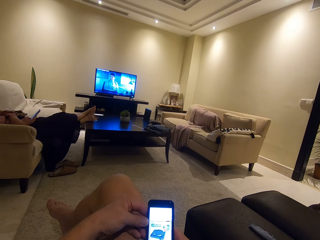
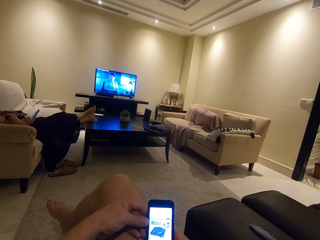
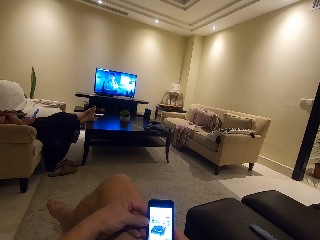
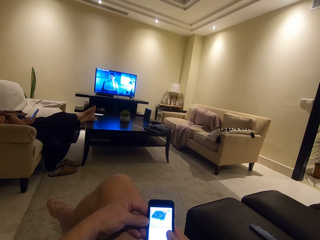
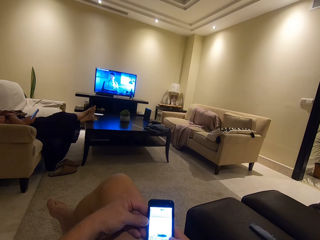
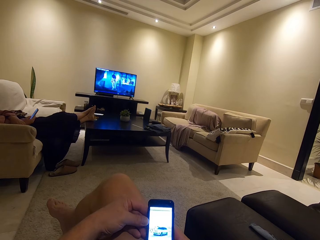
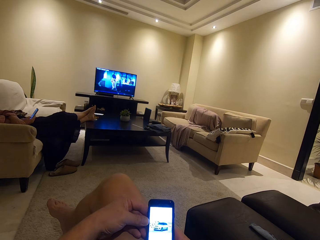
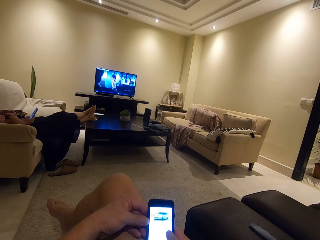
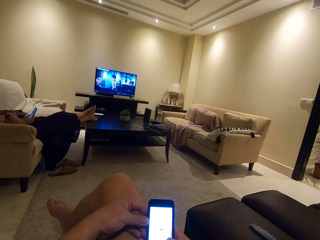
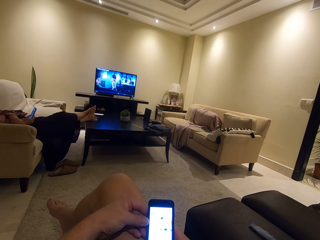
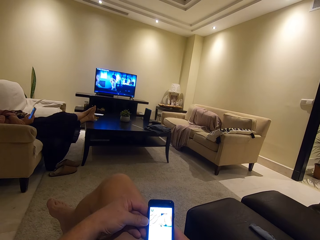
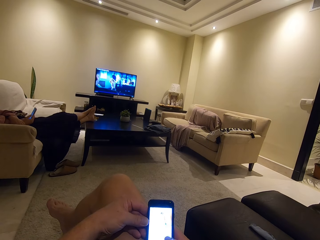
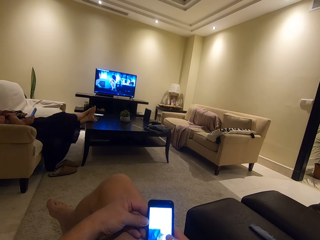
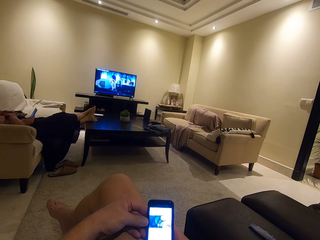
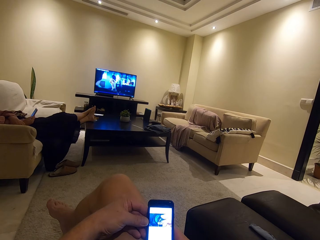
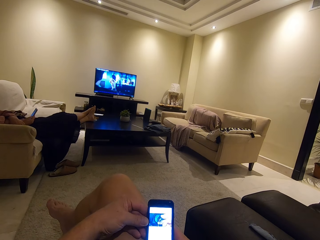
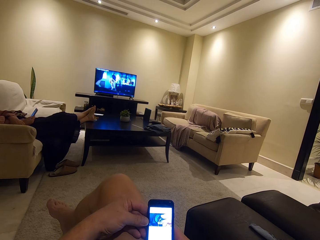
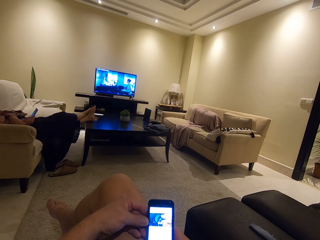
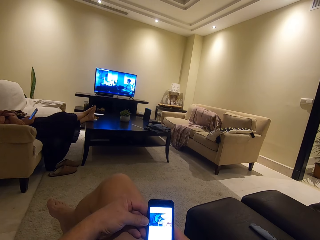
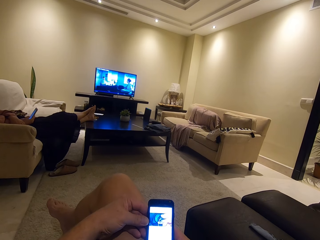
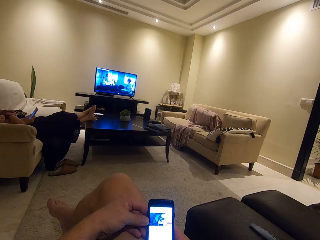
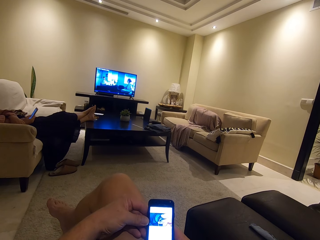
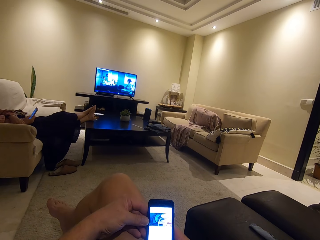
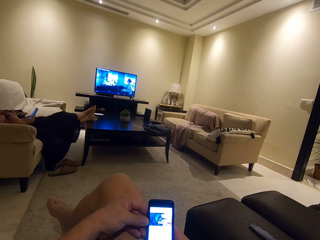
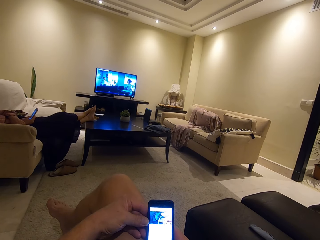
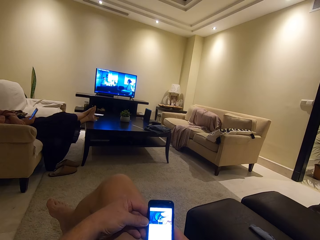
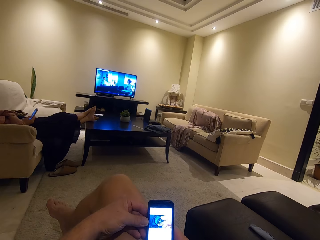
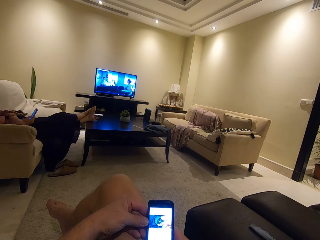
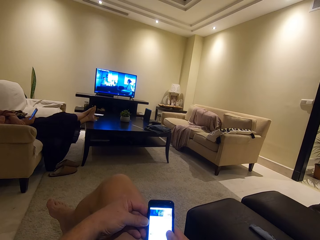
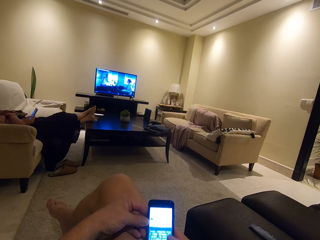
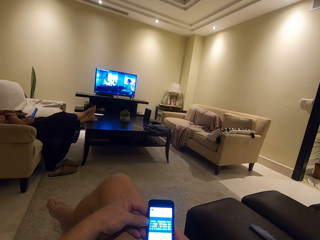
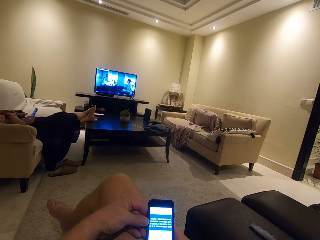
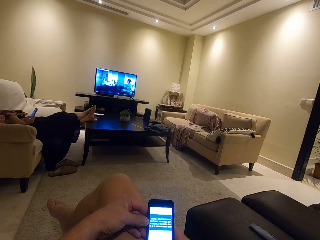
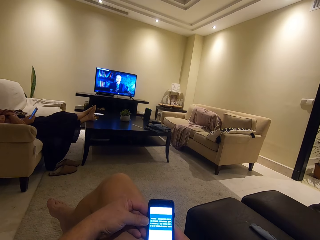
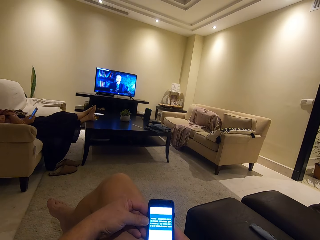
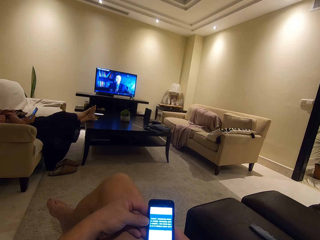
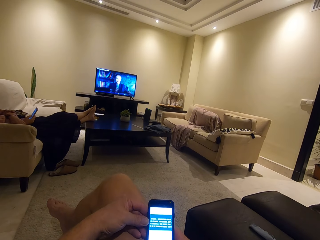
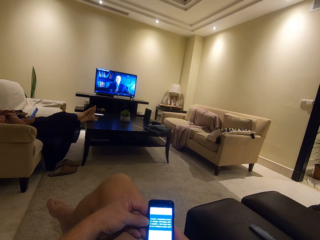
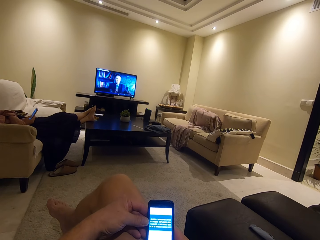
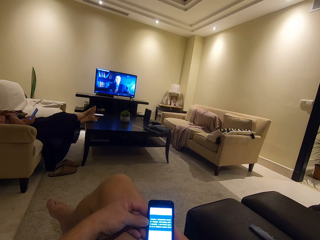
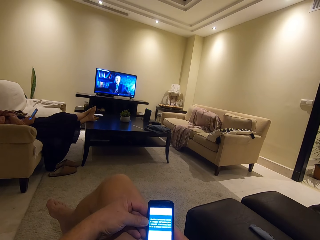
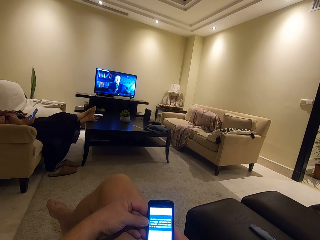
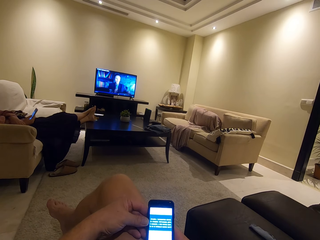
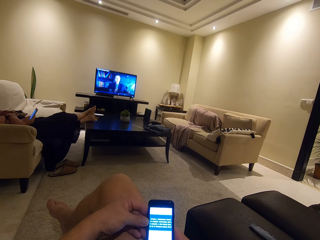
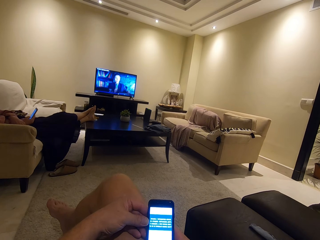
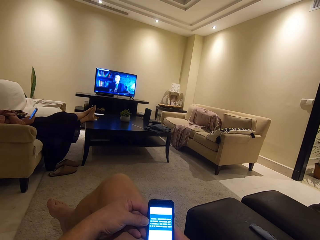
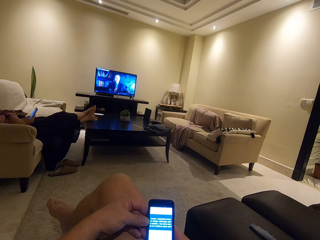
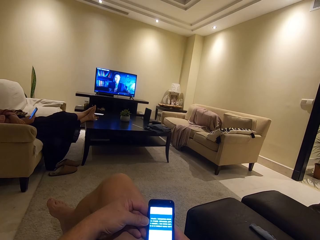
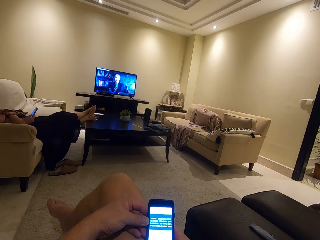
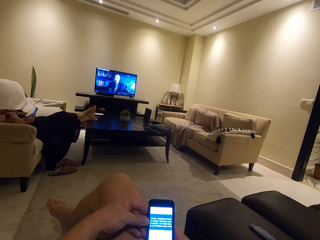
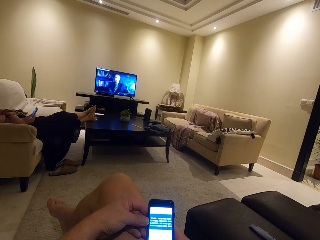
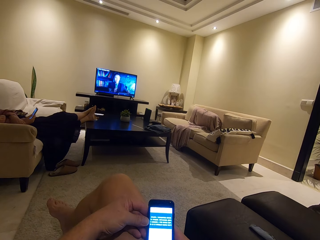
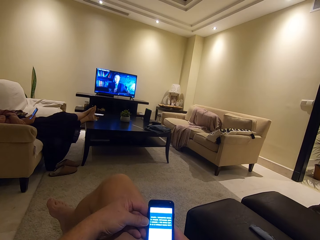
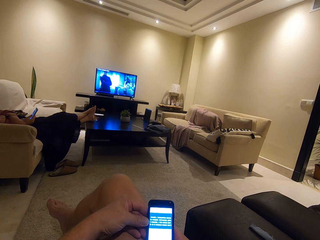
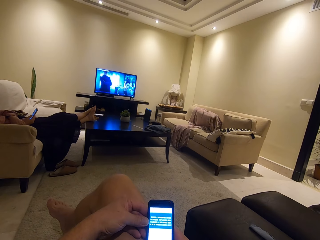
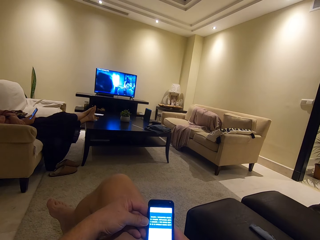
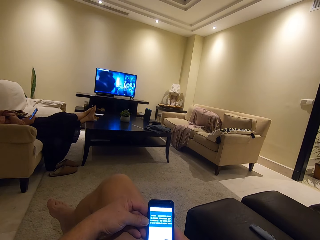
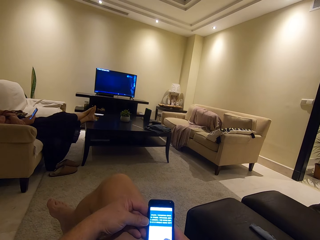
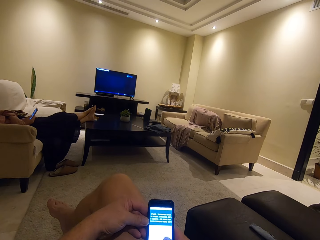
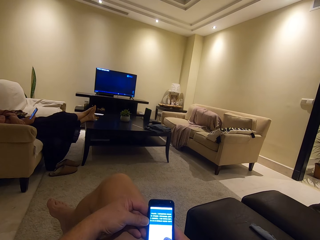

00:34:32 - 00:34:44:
A woman operates the phone. The camera wearer stares at the phone. They operate the phone.

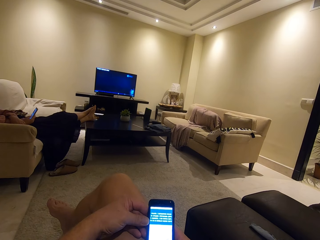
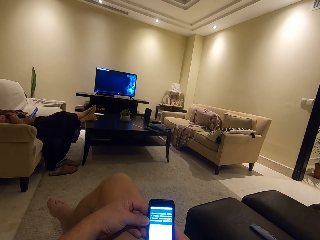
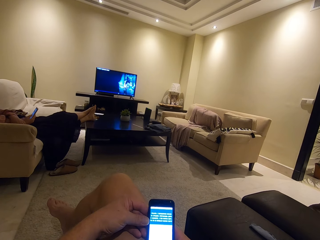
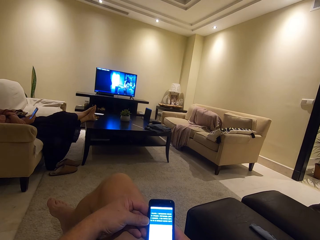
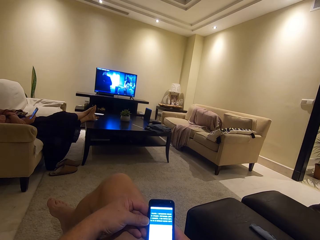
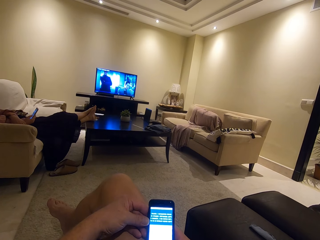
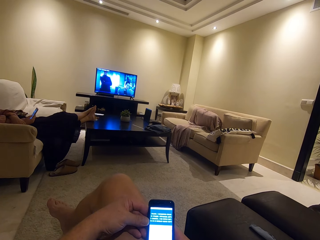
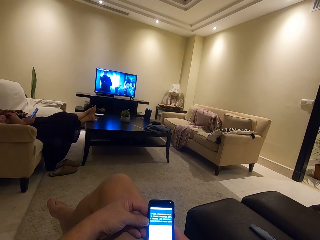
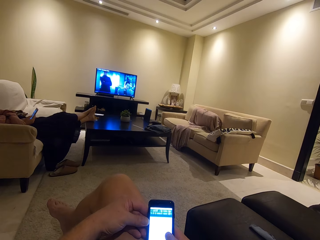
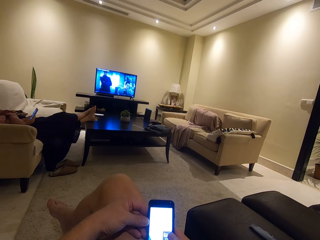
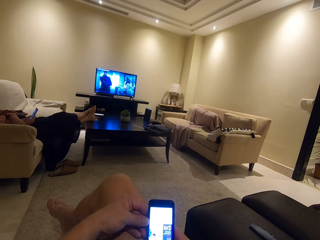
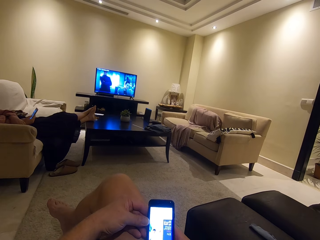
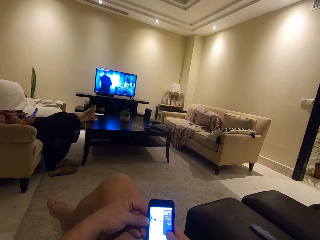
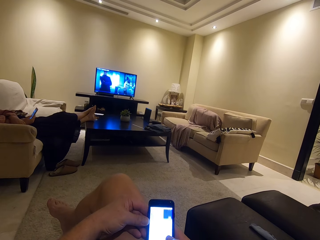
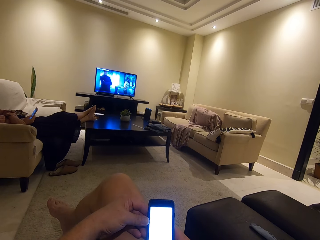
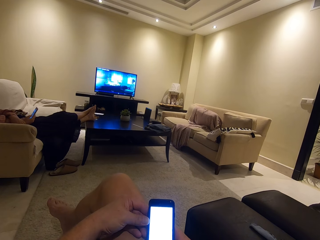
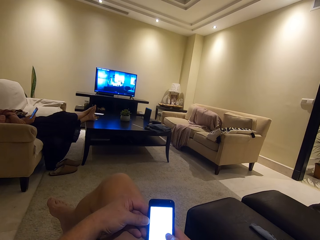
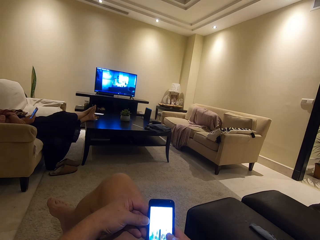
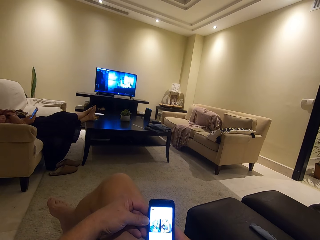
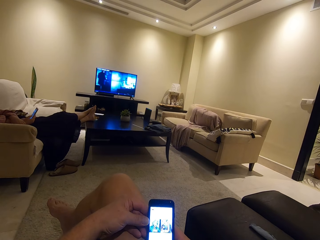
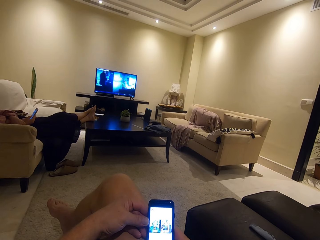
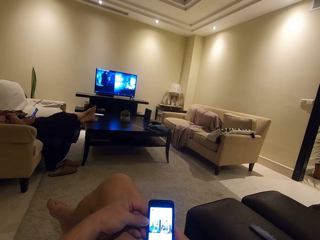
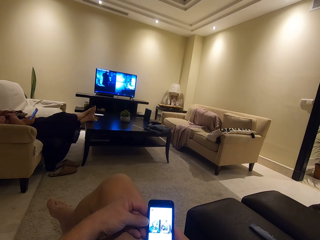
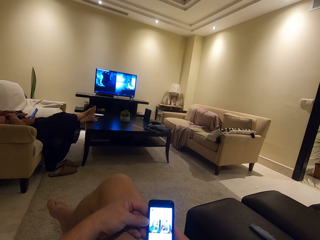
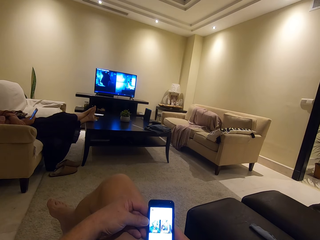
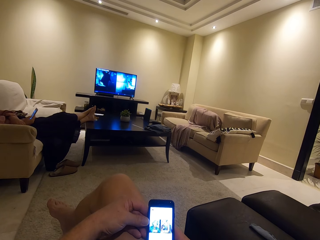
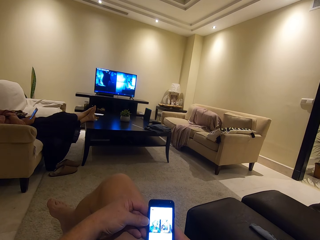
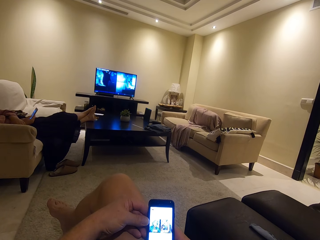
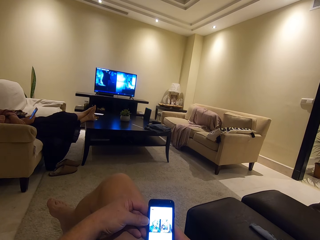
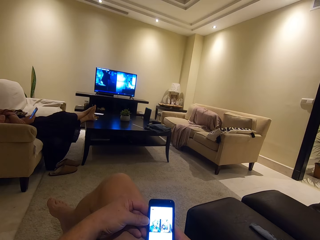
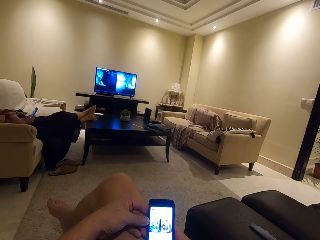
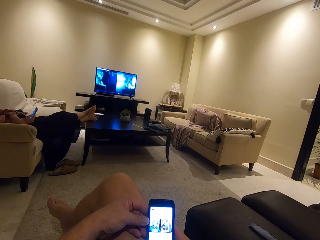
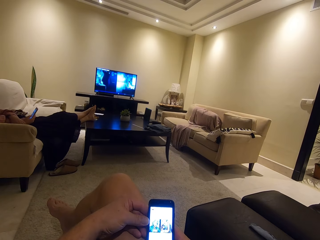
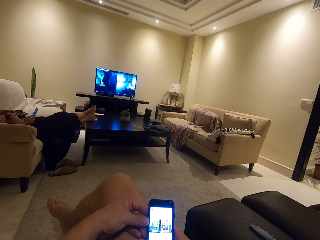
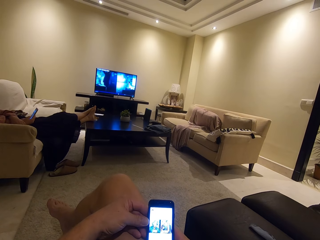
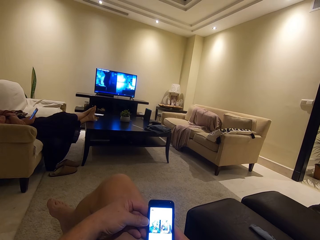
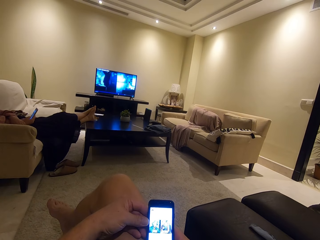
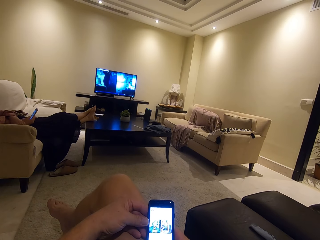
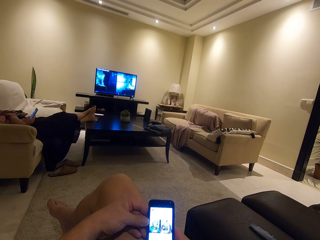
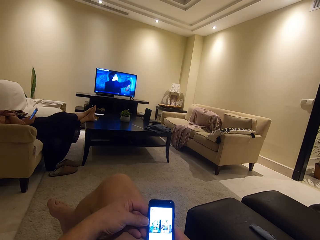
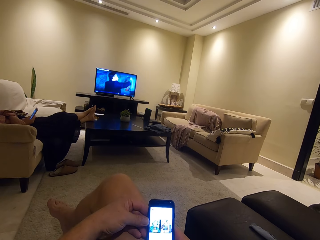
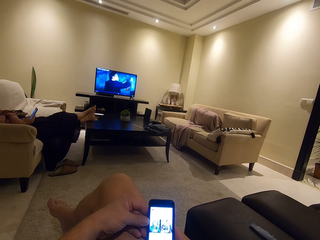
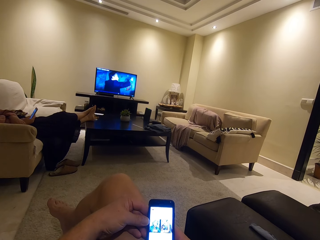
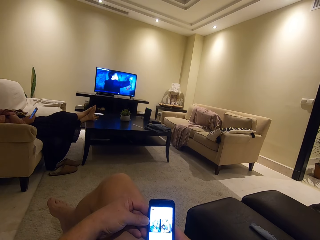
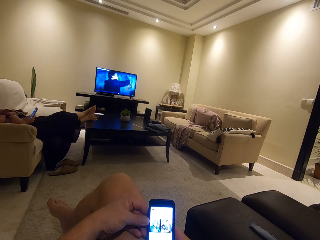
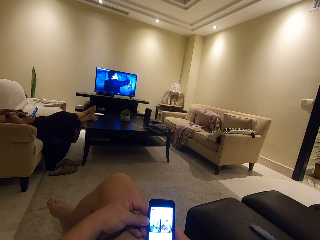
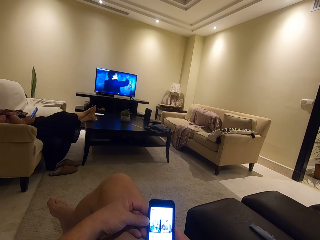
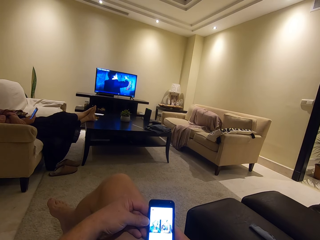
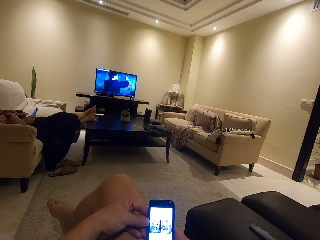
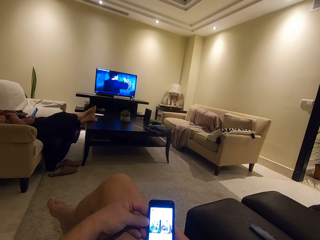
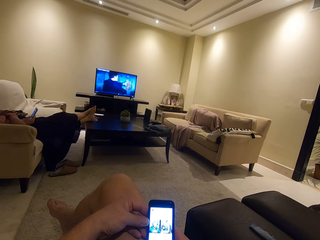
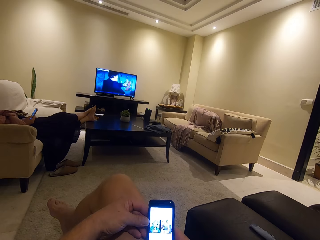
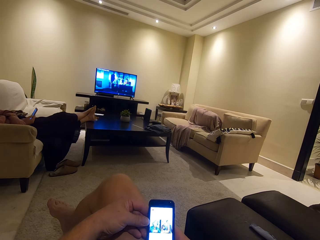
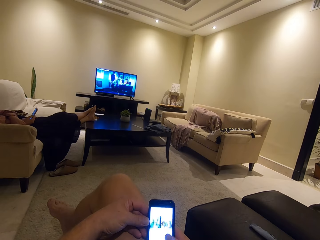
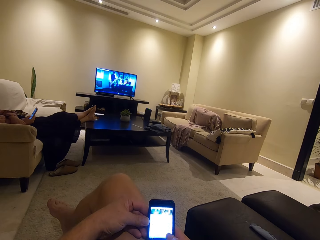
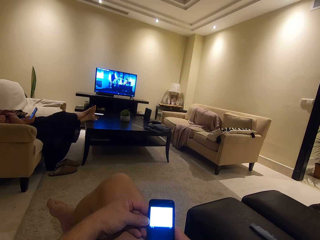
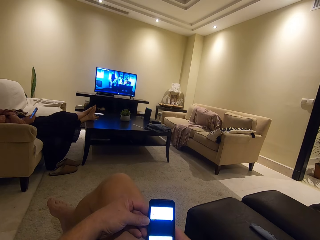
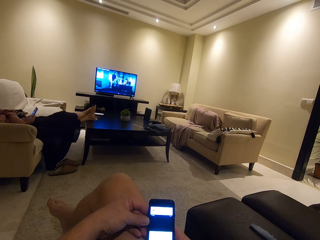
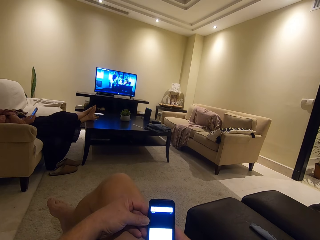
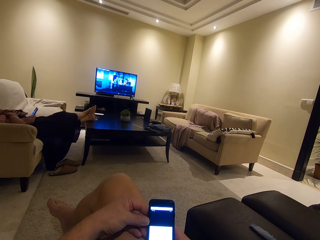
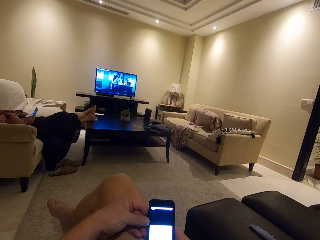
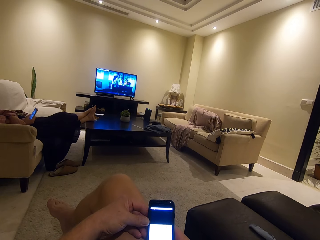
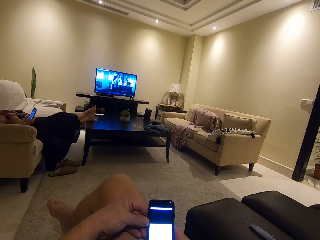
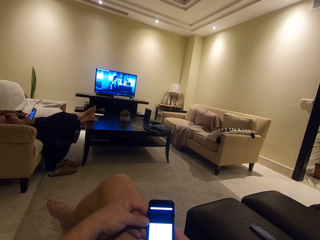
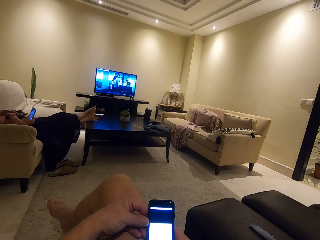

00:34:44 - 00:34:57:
The camera wearer stares at the phone. They operate the phone. A woman operates the phone.
